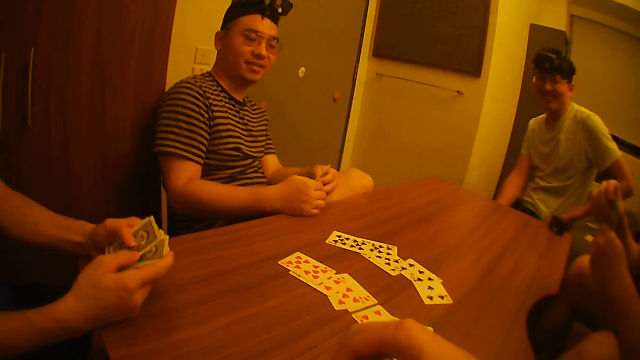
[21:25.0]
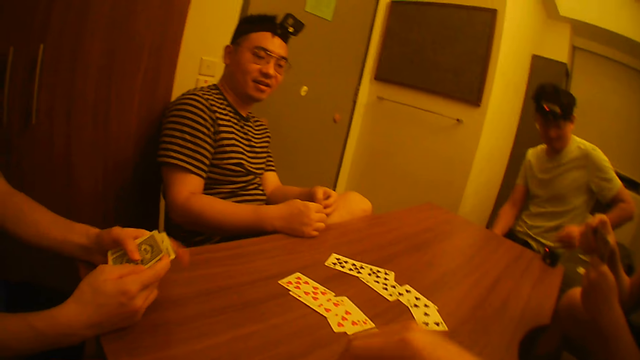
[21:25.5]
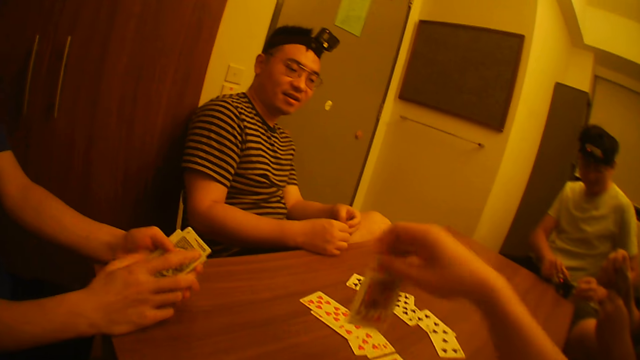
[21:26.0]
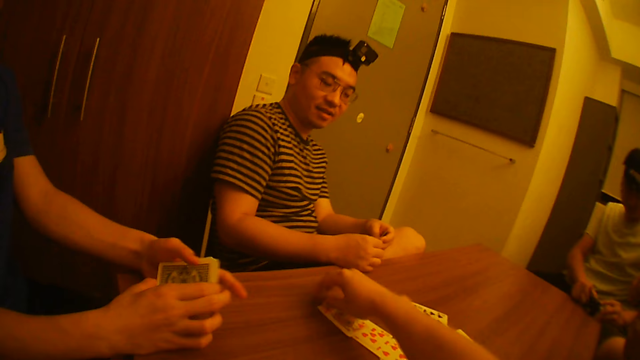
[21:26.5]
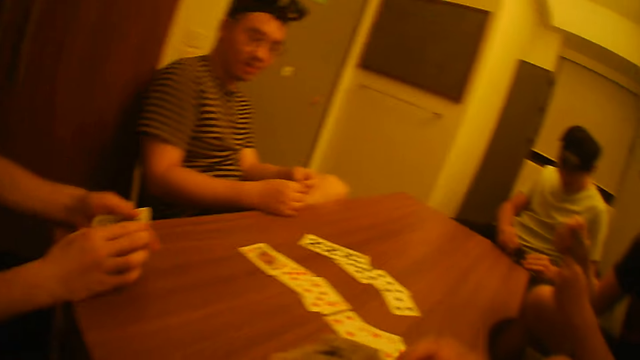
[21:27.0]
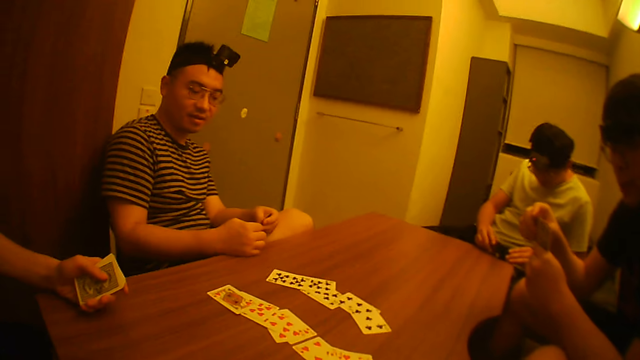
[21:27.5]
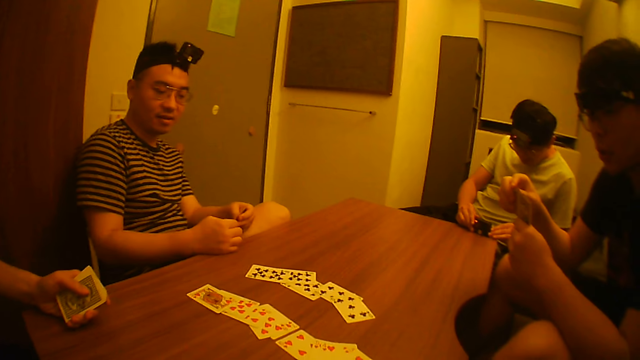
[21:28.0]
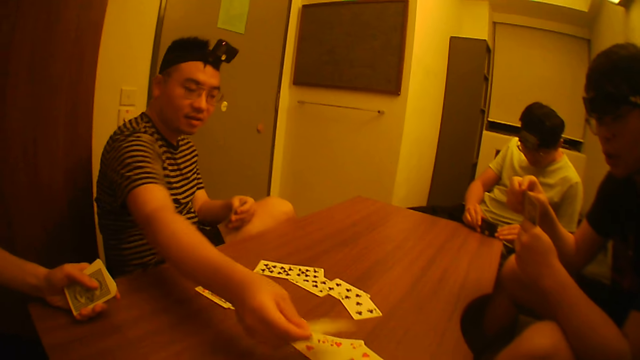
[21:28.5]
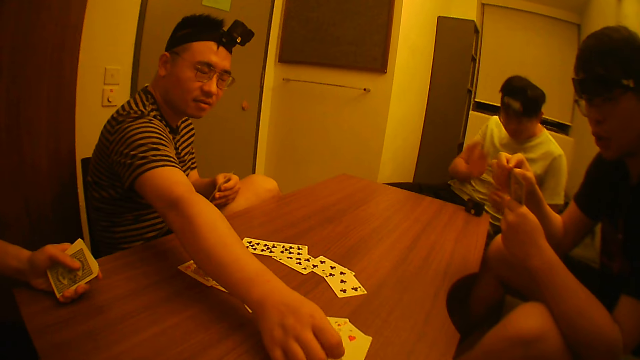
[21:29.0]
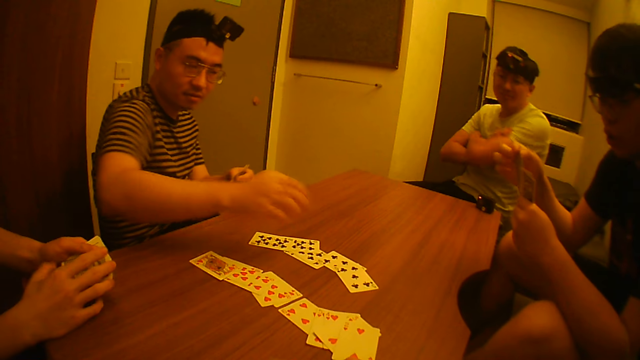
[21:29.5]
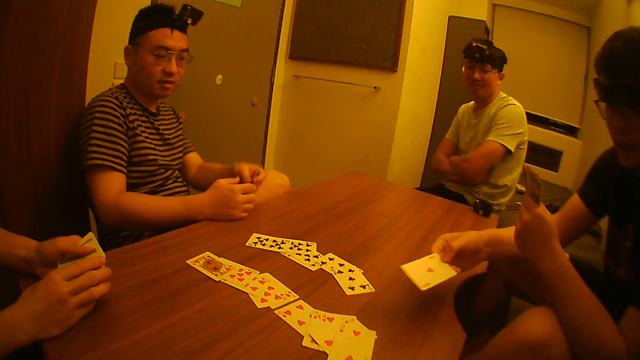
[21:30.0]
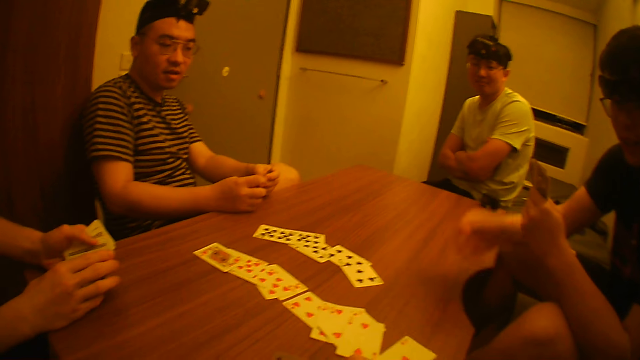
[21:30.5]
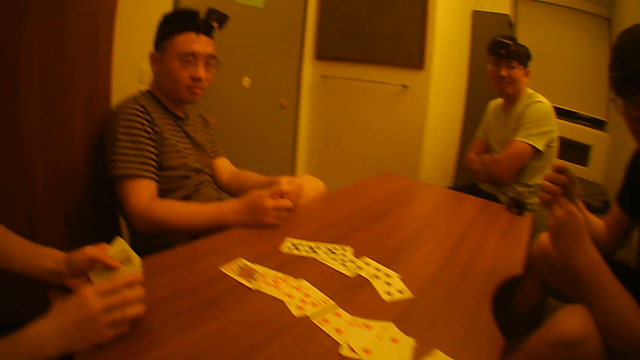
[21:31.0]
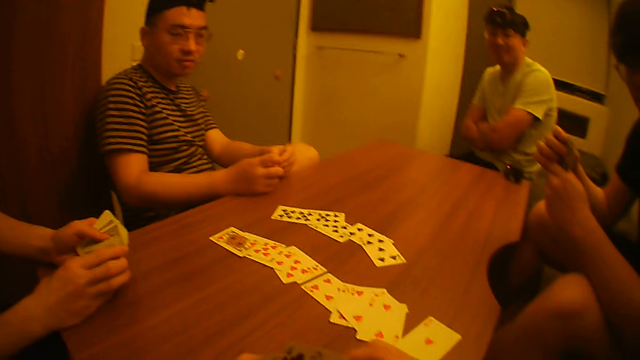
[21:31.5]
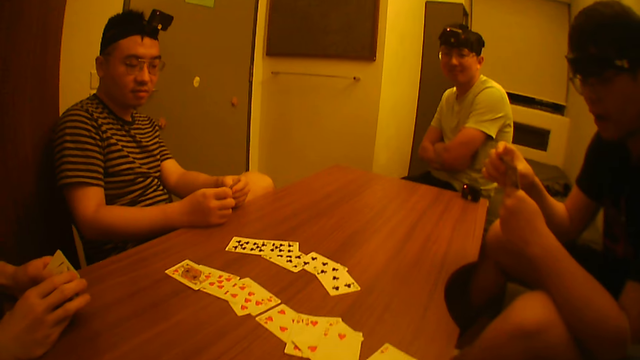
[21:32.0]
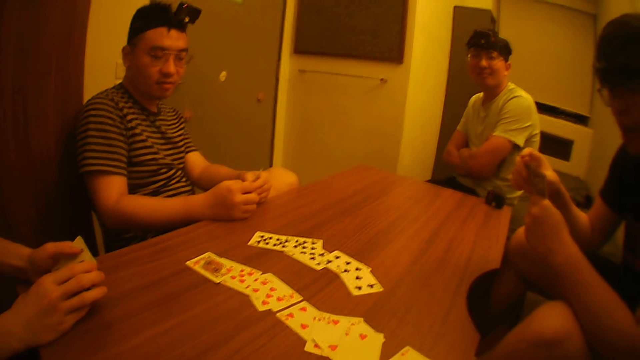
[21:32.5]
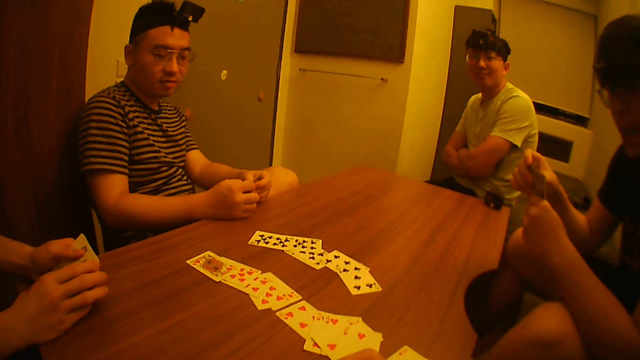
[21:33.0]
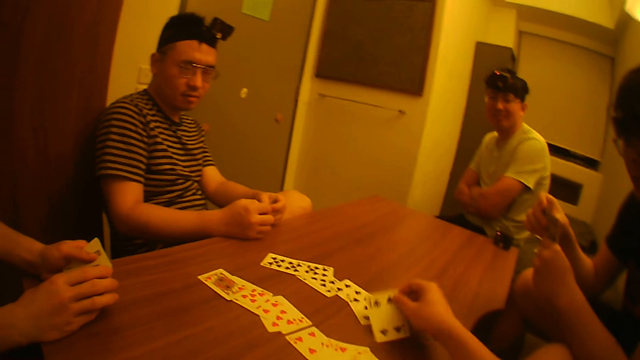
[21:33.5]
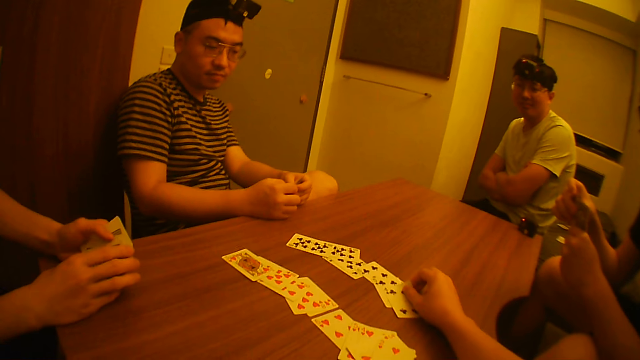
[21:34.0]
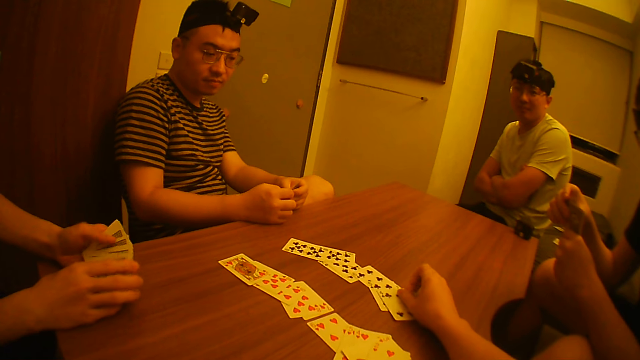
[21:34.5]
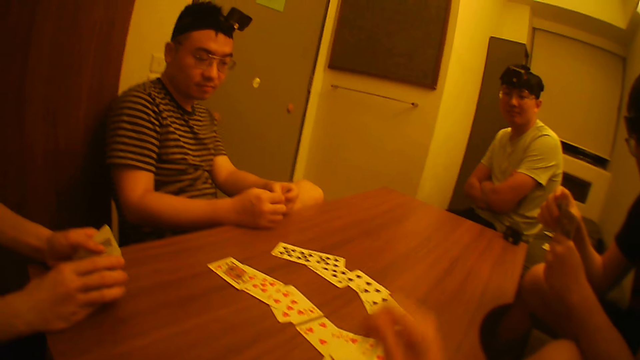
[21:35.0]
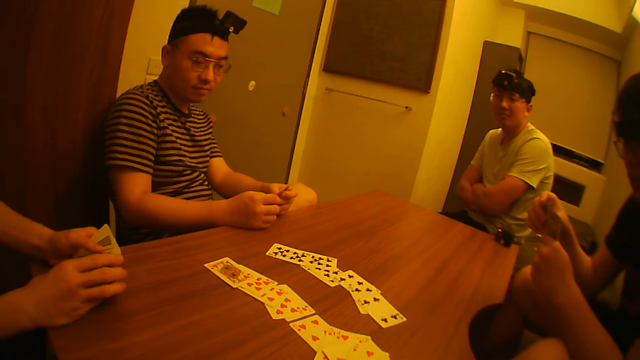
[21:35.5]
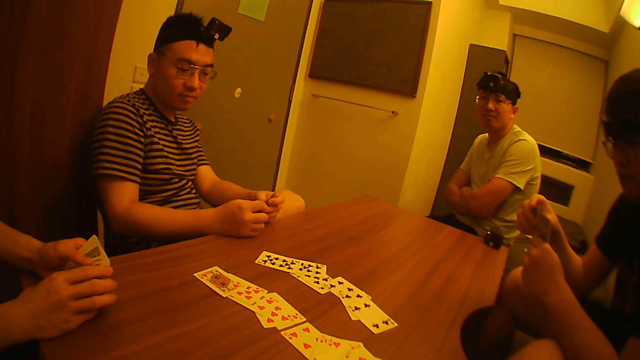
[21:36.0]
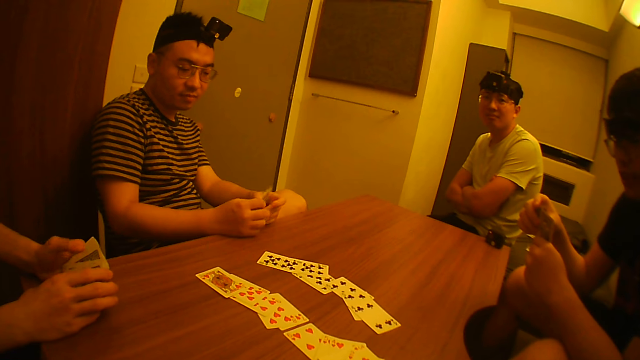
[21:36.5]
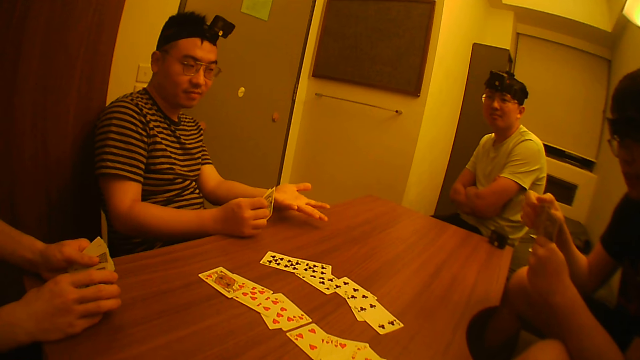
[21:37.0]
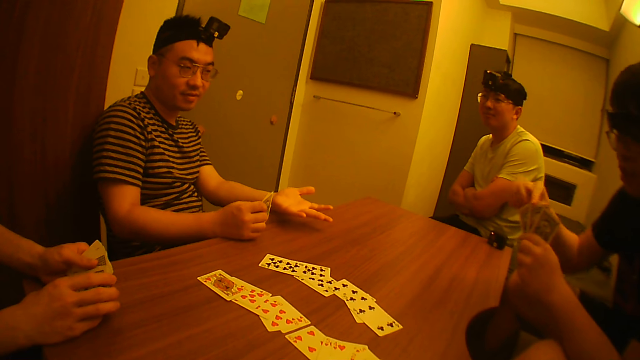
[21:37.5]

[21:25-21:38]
A man holds the card with both hands. The camera wearer drops a card on the table with his right hand. Another man drops a card on the table with his right hand. A third man drops a card on the table with his right hand. The first man holds the card with both hands. The camera wearer drops a card on the table with his right hand.

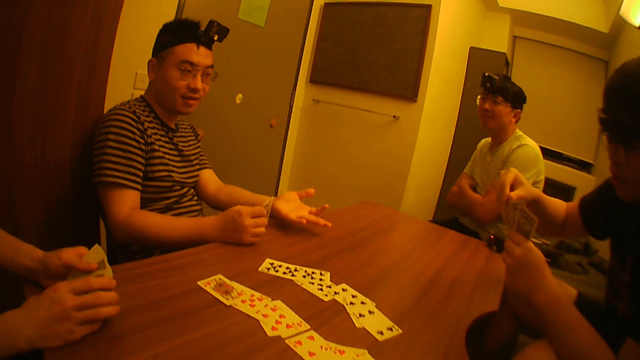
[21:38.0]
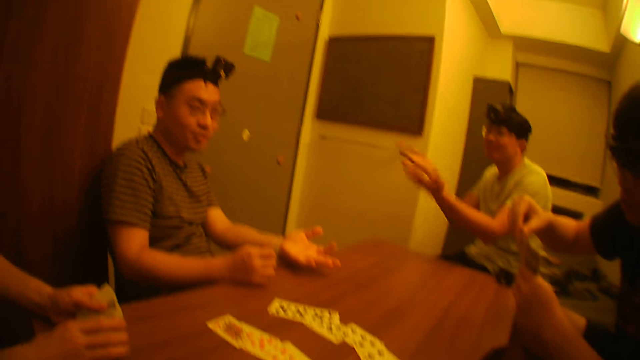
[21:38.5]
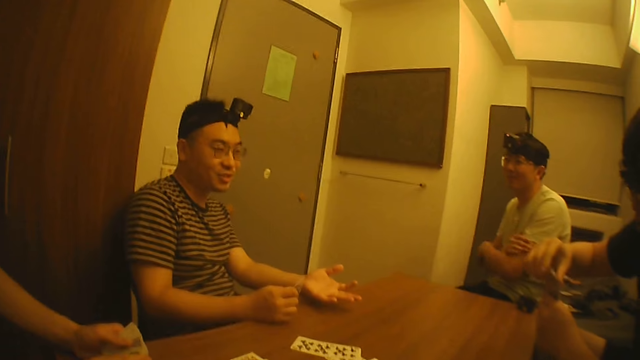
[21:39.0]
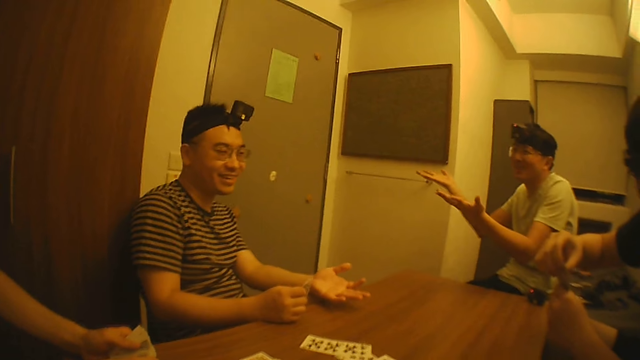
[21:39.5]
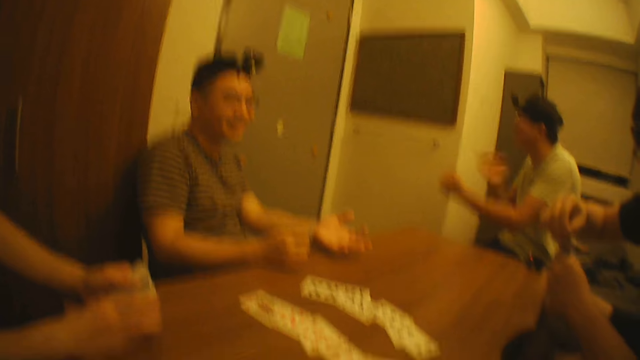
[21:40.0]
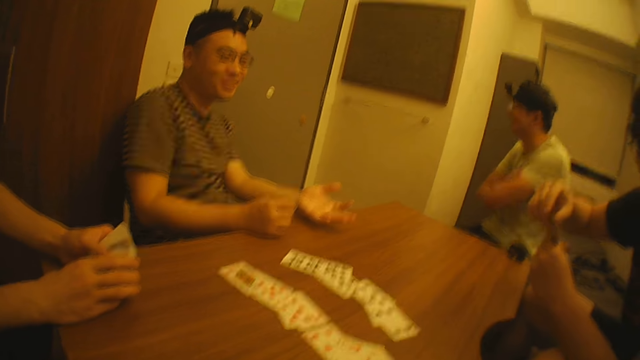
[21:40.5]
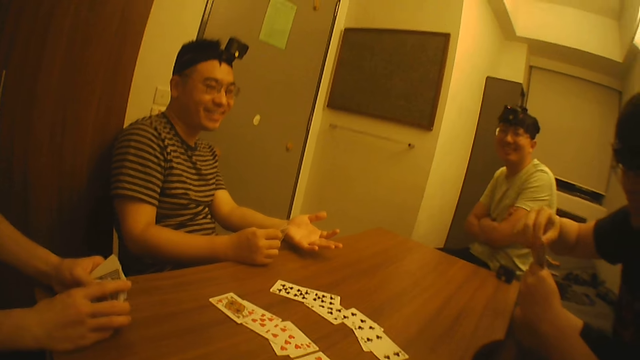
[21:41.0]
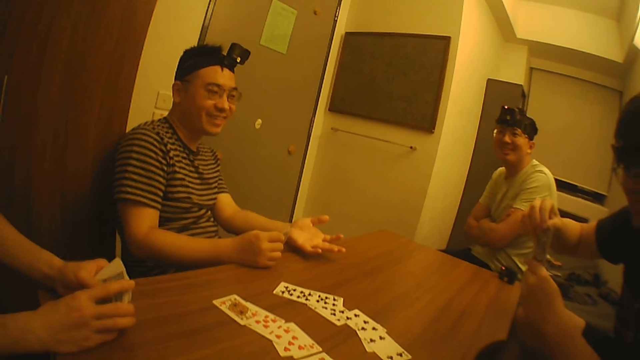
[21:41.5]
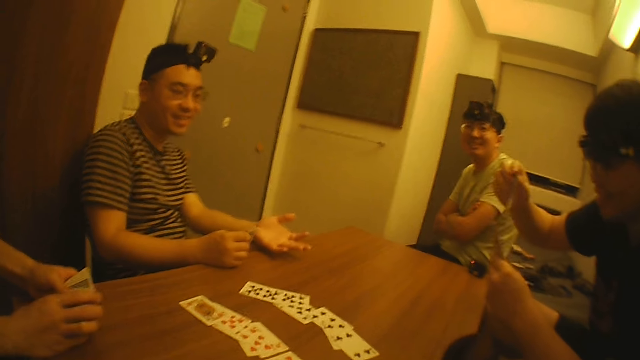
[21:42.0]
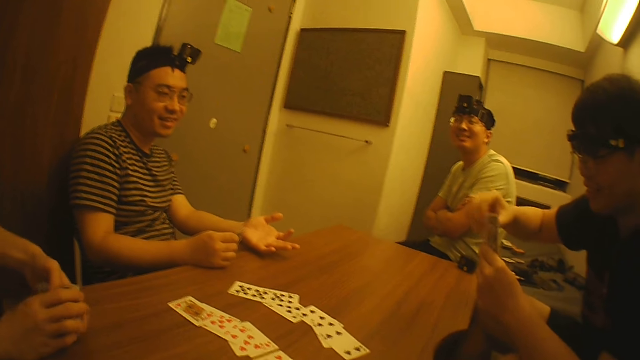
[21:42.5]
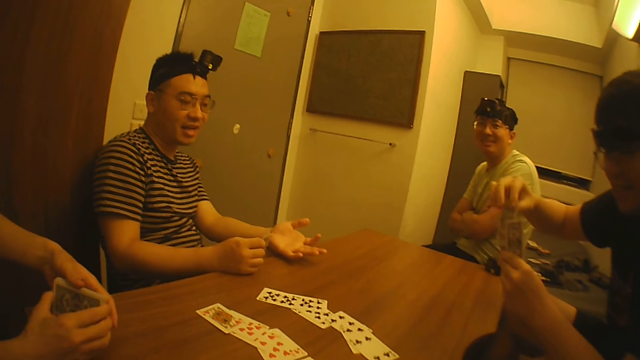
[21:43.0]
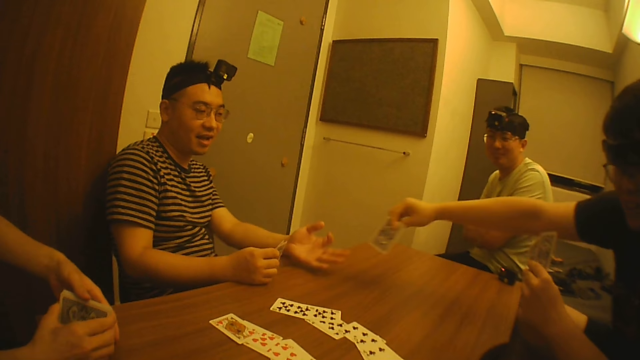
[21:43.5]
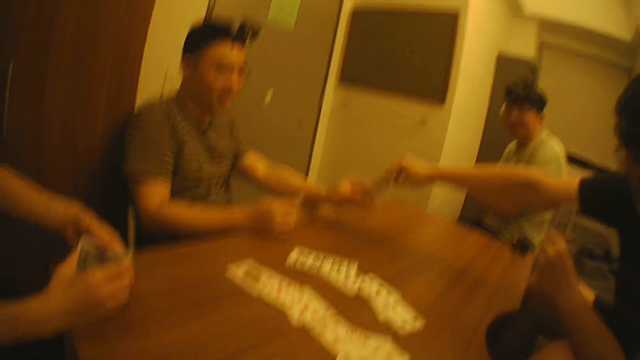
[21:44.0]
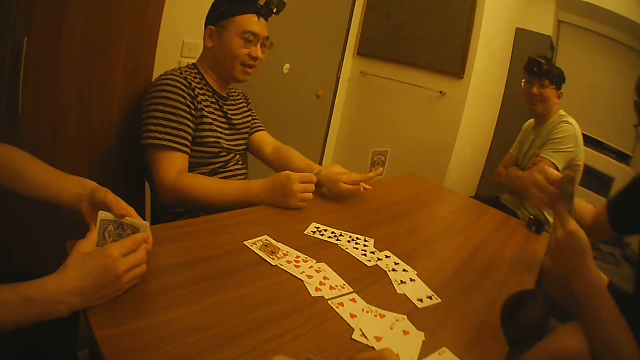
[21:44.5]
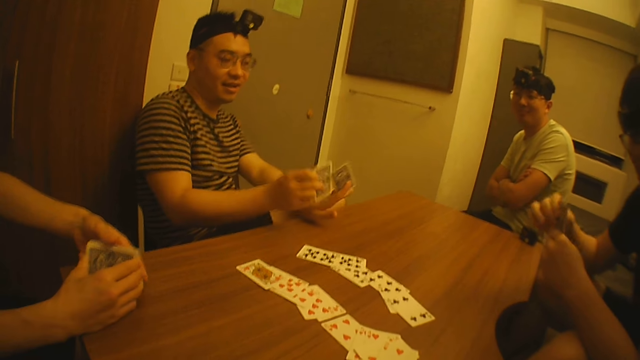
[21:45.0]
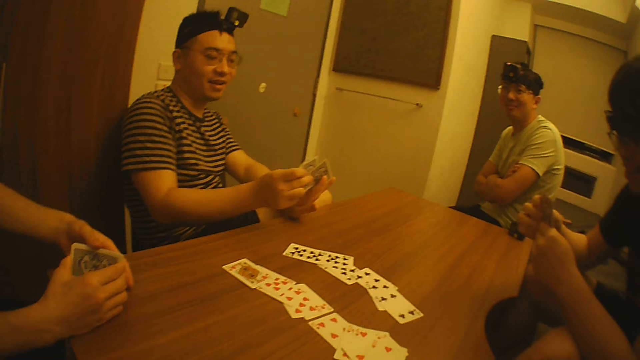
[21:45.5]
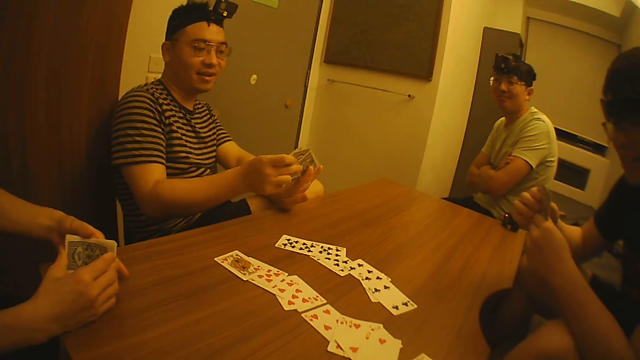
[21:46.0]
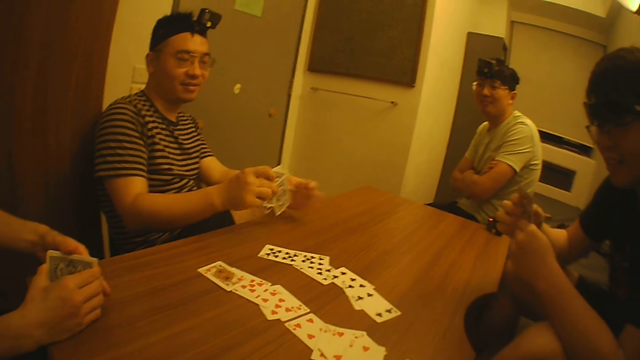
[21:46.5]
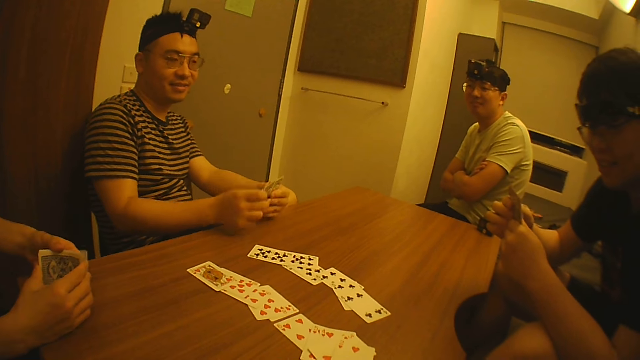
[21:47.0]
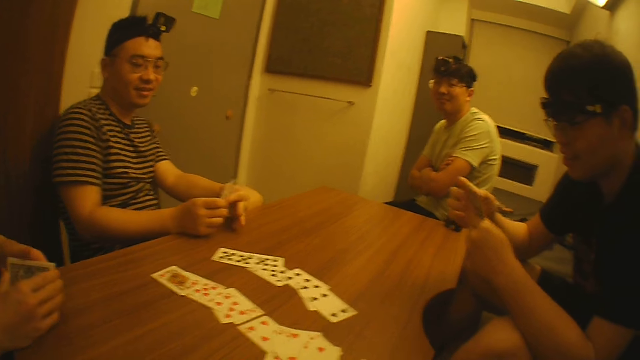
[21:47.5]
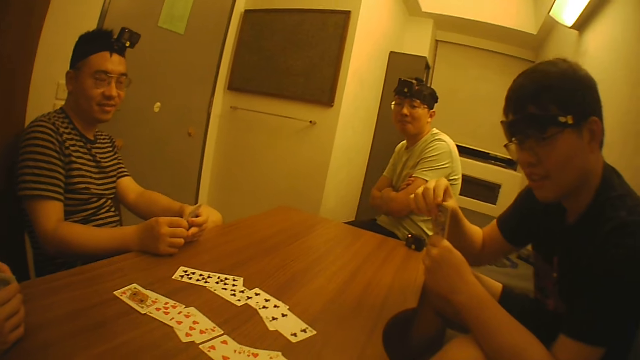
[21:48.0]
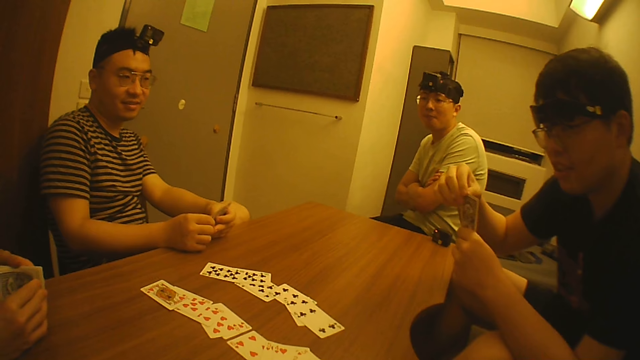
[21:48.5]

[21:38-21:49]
A man moves hands and holds hands. Another man passes a card to a third man with his right hand. The third man takes the card from the second man. A fourth man holds the card with both hands.
